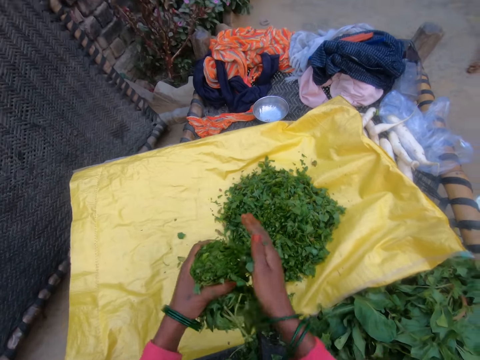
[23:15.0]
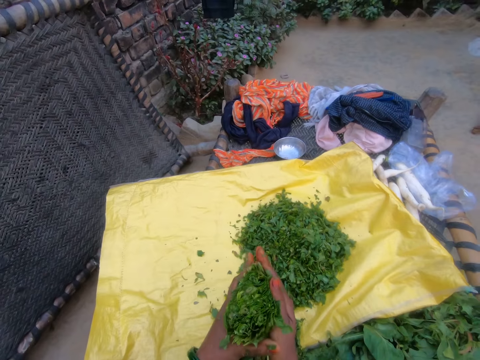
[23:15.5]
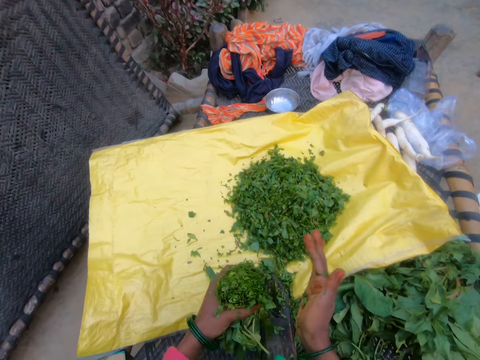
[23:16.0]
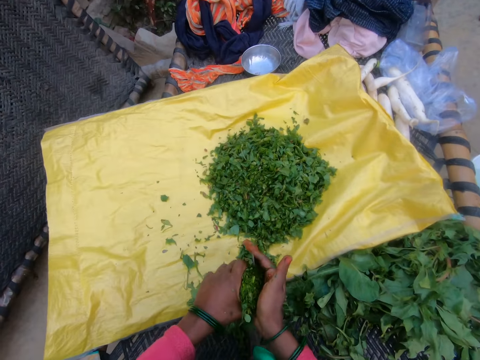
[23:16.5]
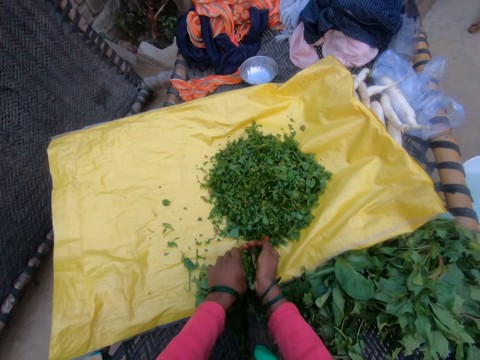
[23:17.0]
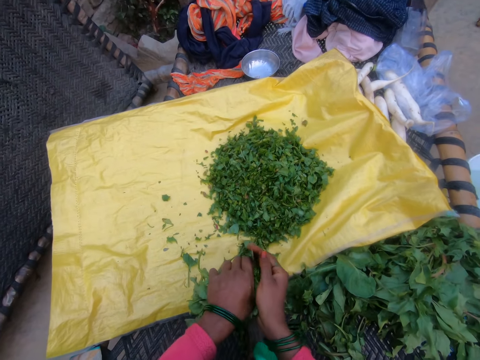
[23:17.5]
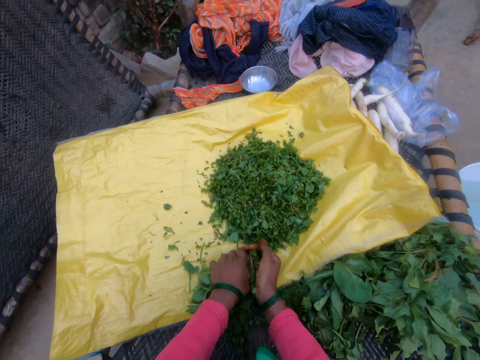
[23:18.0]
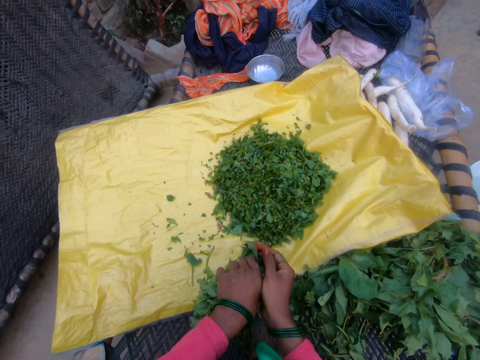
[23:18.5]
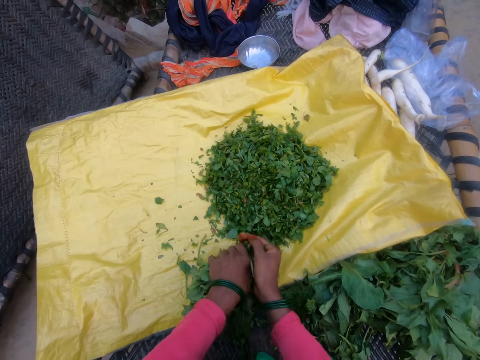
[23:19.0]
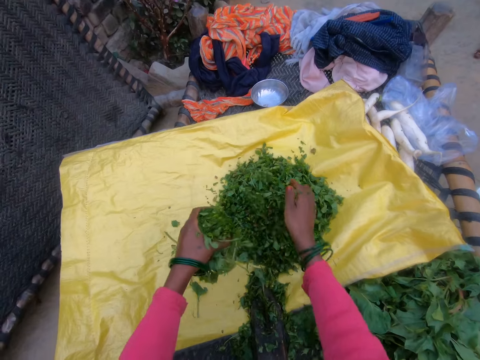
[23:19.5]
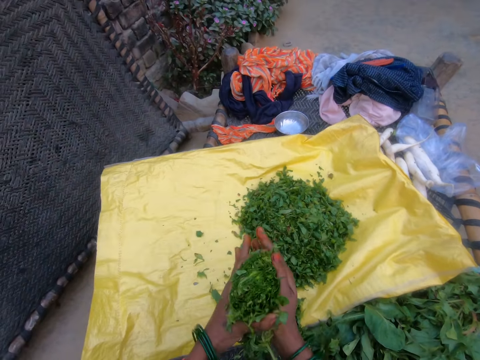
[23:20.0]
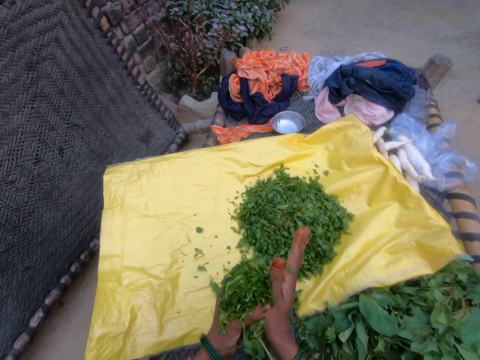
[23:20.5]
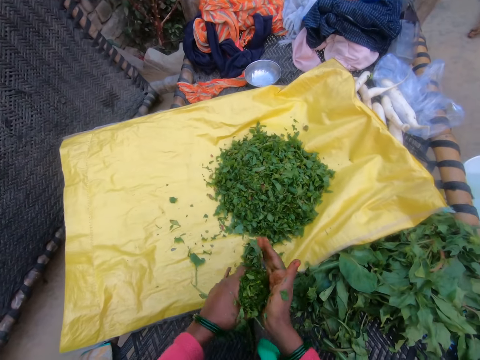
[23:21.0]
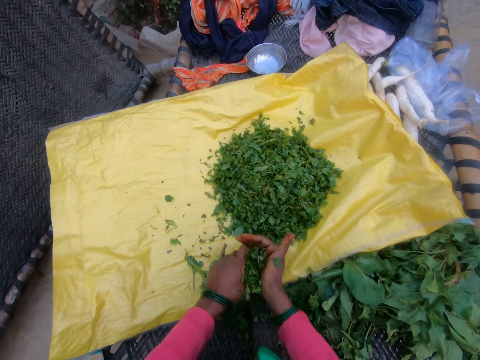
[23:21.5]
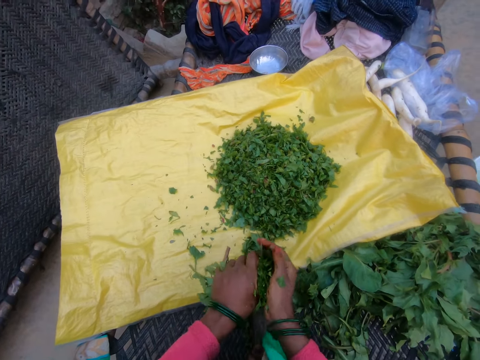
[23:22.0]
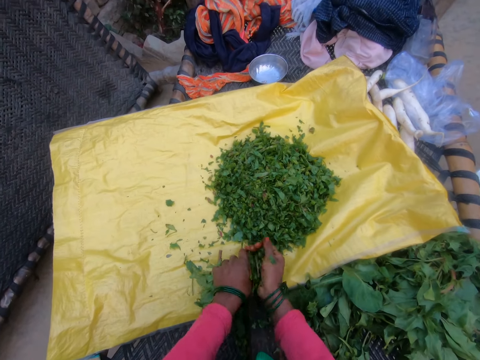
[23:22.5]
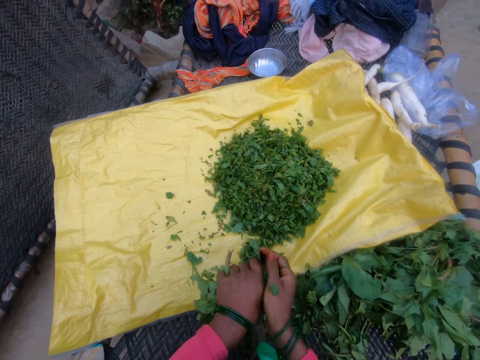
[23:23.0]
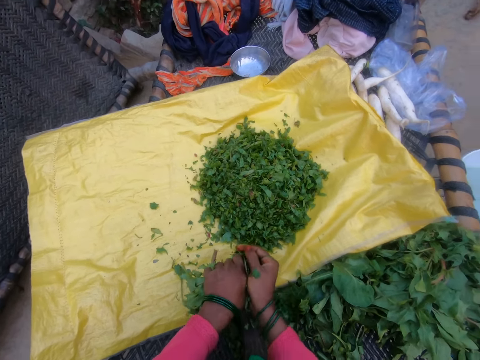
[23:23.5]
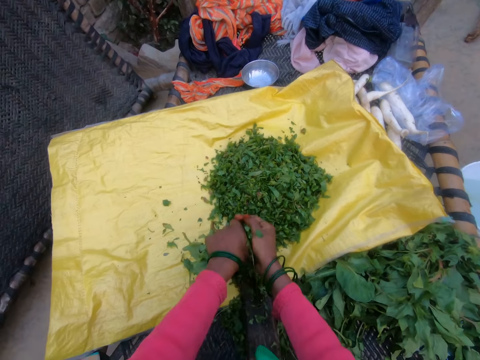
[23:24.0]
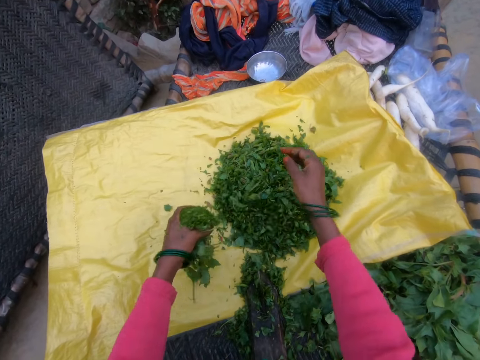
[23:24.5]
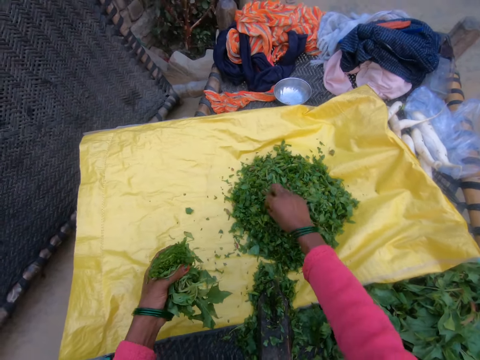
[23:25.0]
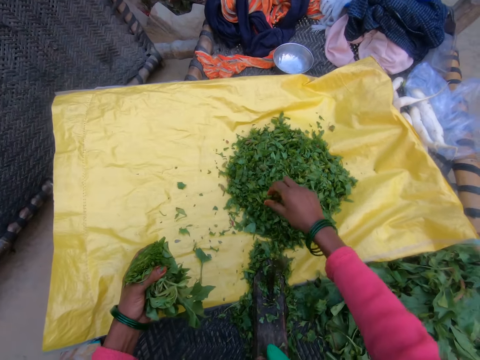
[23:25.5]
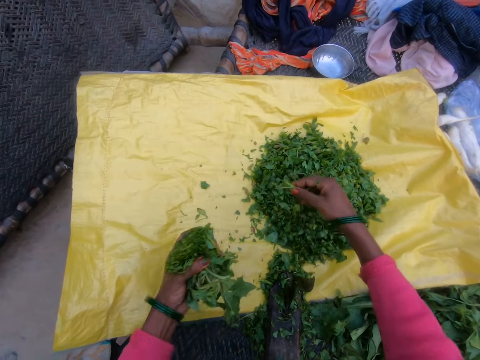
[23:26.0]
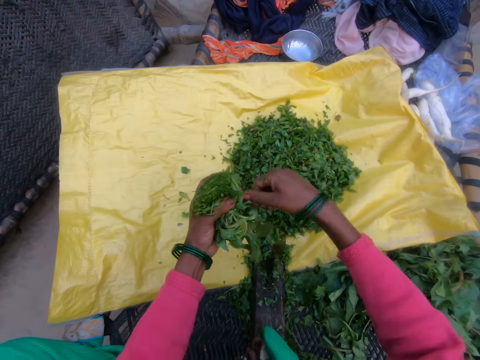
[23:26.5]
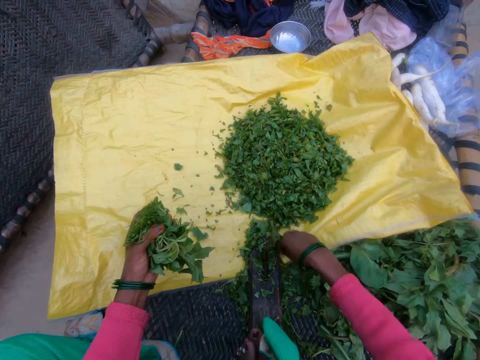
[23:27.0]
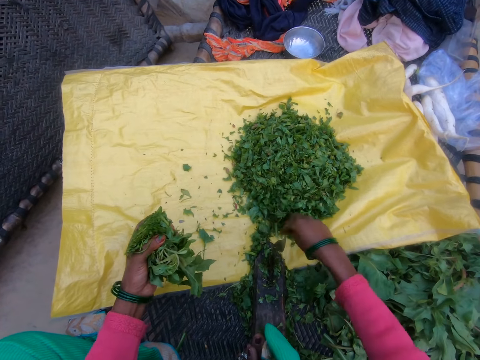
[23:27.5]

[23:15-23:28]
The camera wearer throws the cut vegetables on the sack. They cut the gathered vegetable with the cutting tool. They throw the cut vegetables on the sack. They cut the gathered vegetable with the cutting tool. They throw the cut vegetables on the sack.

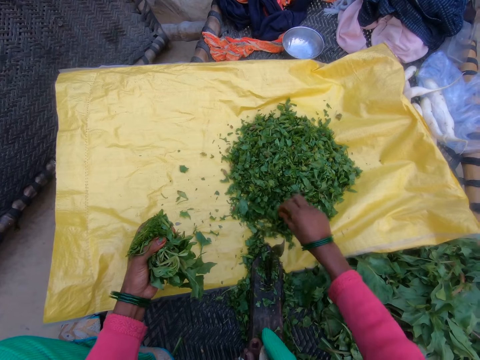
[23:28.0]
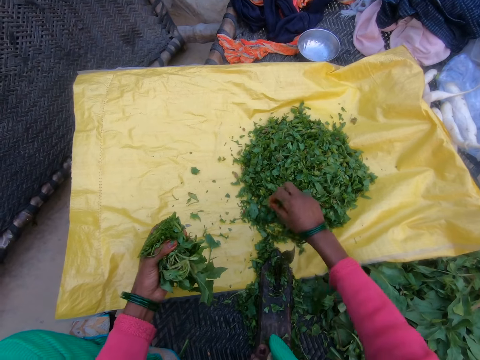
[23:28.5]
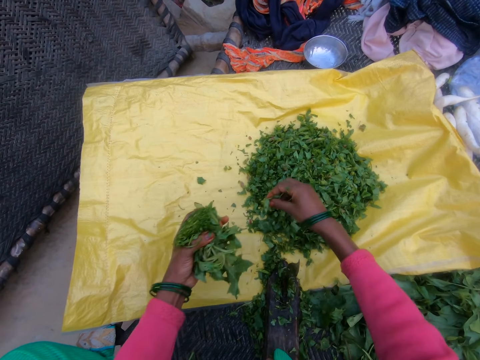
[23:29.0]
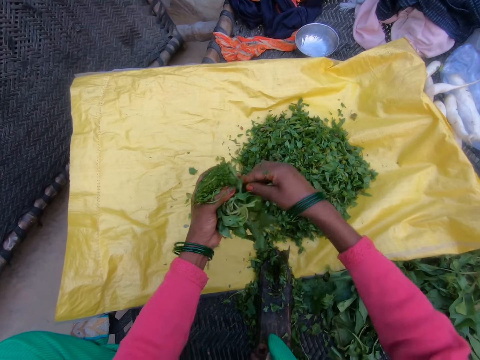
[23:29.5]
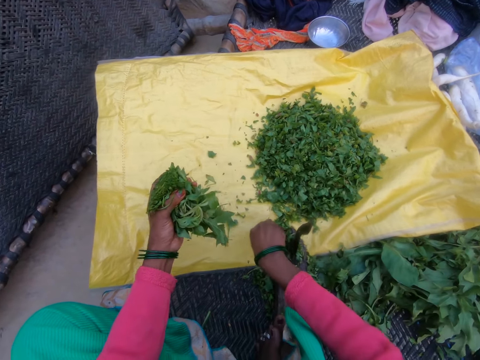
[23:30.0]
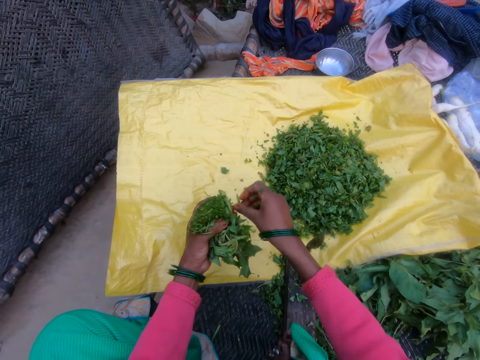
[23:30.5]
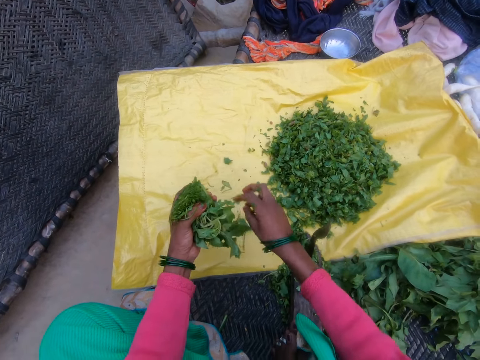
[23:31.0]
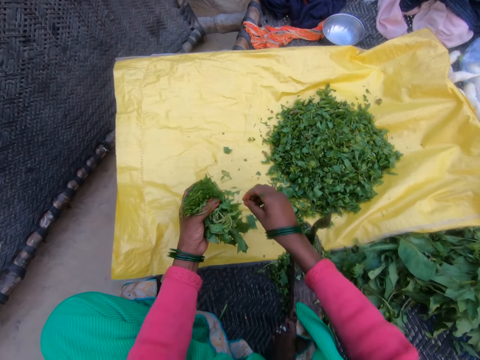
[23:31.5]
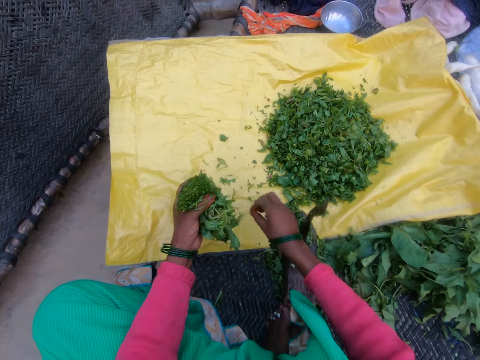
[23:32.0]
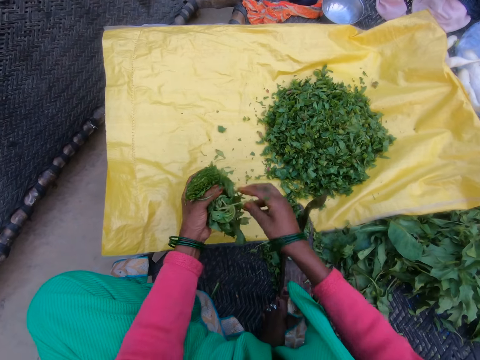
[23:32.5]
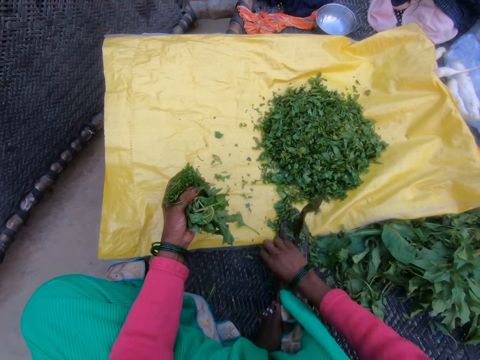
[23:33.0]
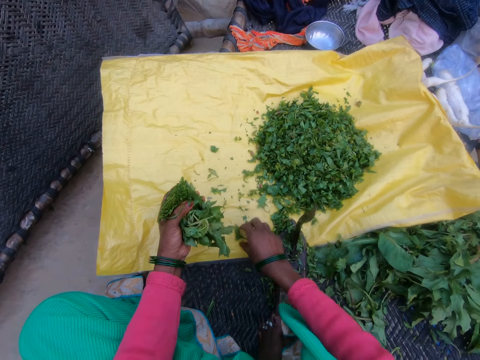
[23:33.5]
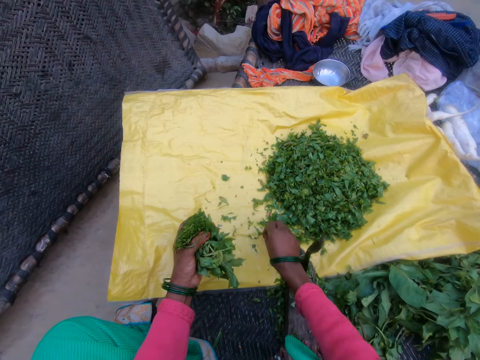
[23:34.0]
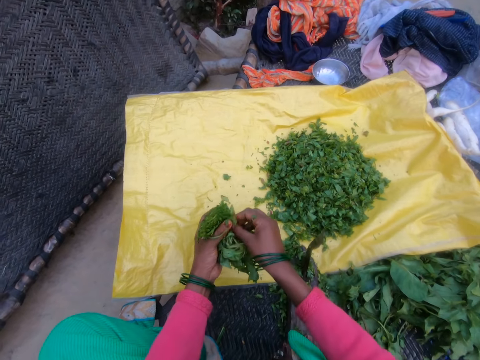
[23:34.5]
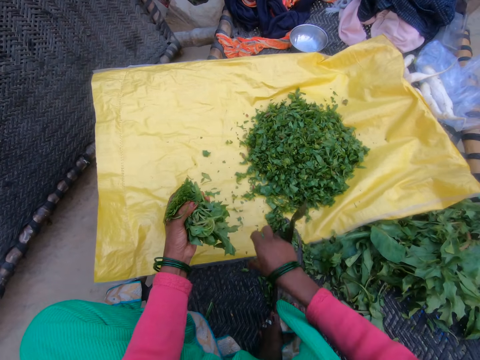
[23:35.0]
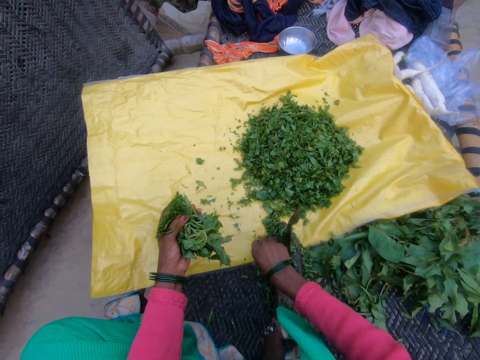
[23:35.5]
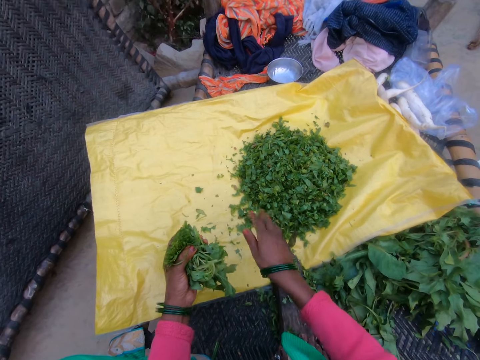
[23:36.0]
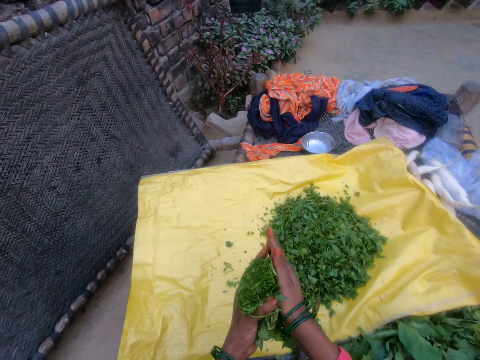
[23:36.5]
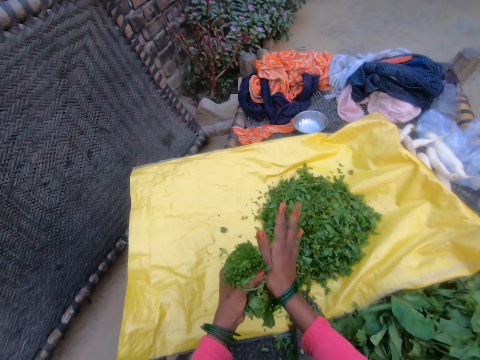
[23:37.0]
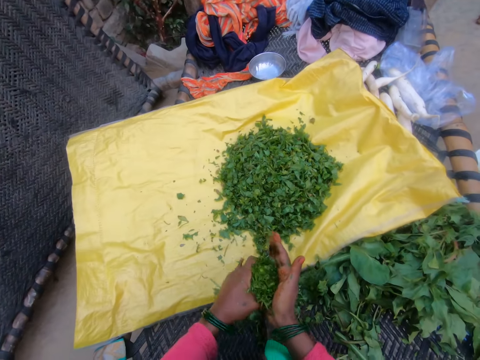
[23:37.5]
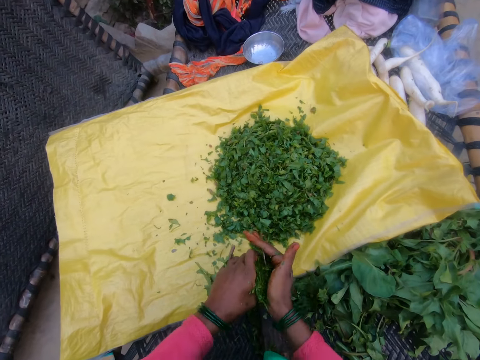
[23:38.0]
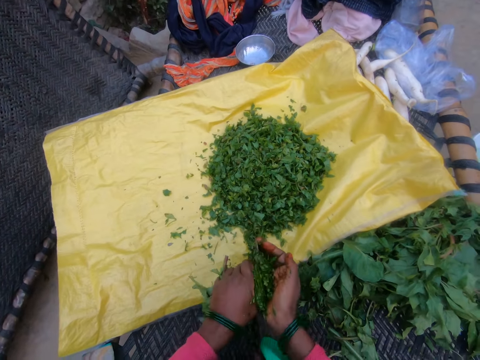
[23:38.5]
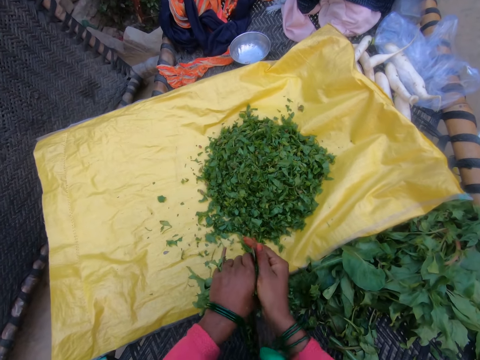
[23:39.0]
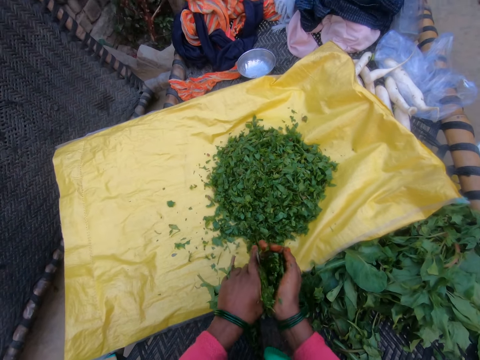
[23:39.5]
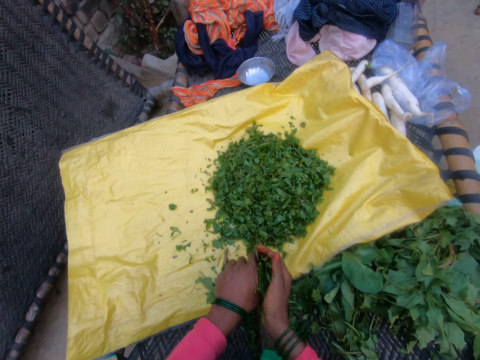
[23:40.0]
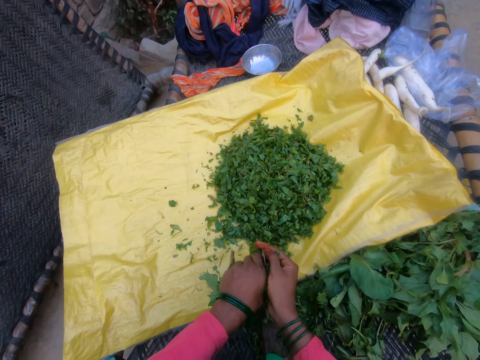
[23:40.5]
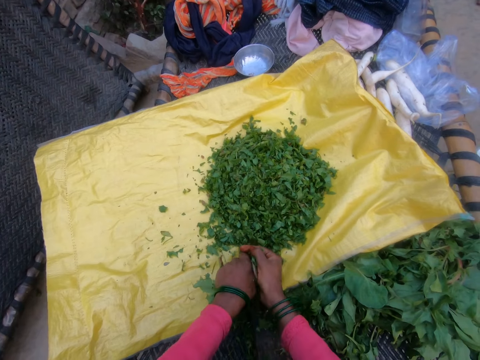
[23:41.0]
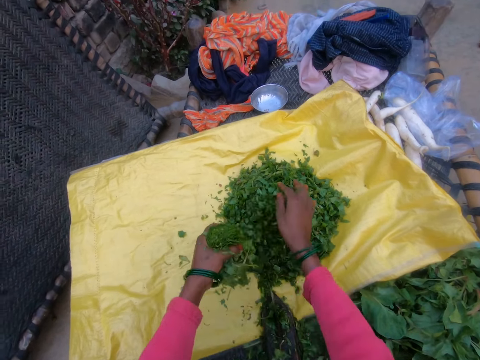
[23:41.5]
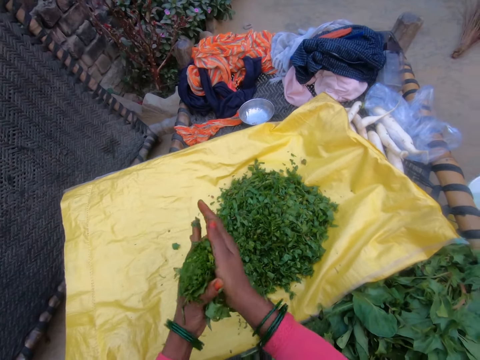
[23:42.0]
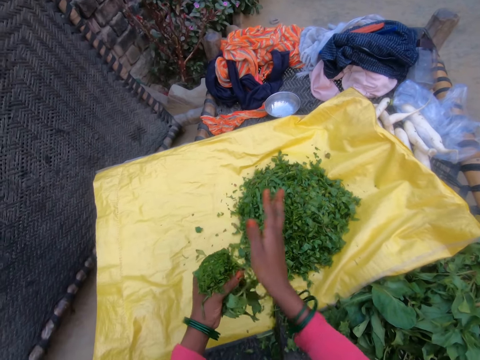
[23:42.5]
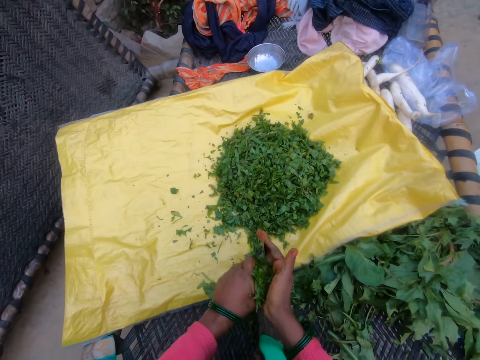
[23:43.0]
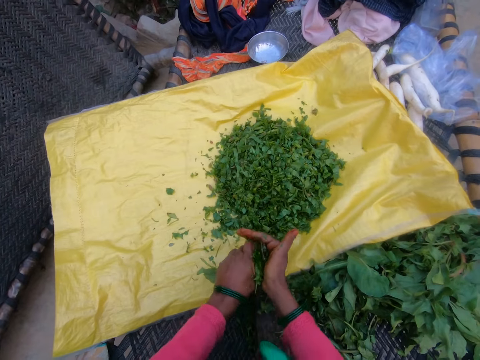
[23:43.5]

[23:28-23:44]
The camera wearer holds the vegetable with her left hand. She cuts the gathered vegetable with the cutting tool. She throws the cut vegetables on the sack.
